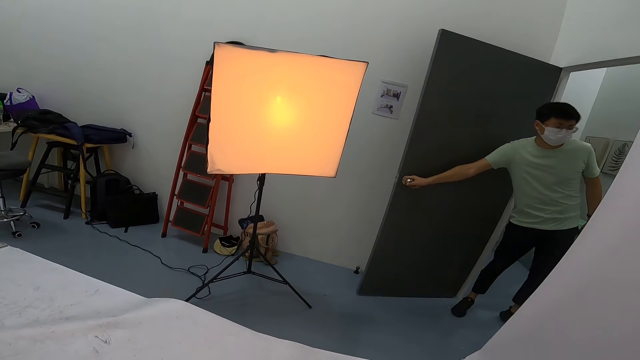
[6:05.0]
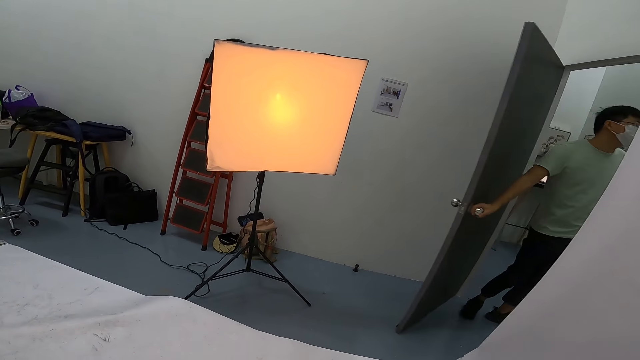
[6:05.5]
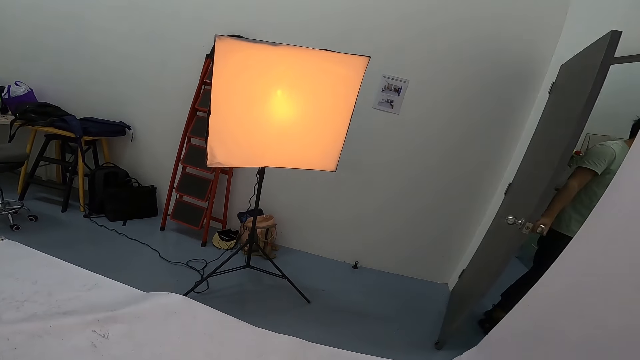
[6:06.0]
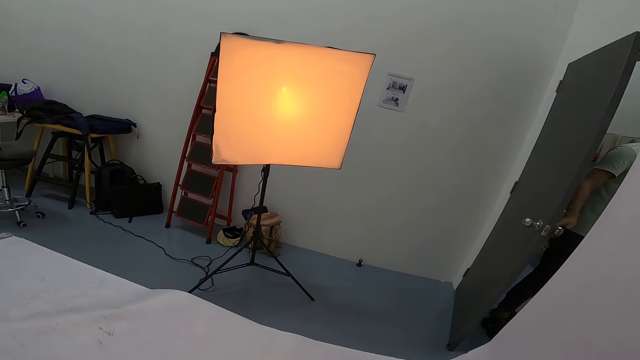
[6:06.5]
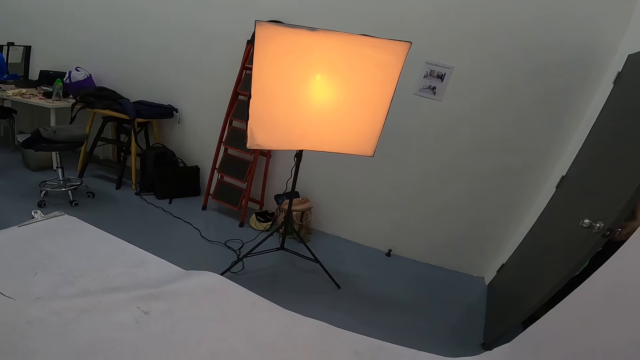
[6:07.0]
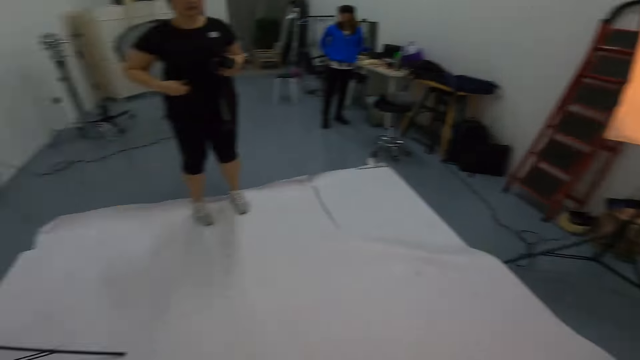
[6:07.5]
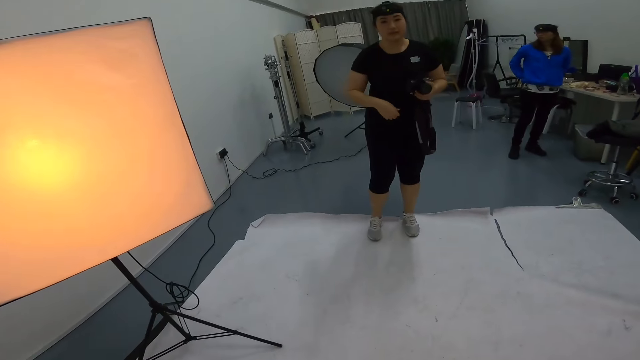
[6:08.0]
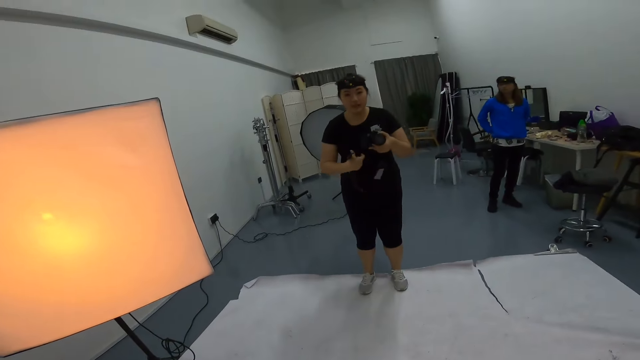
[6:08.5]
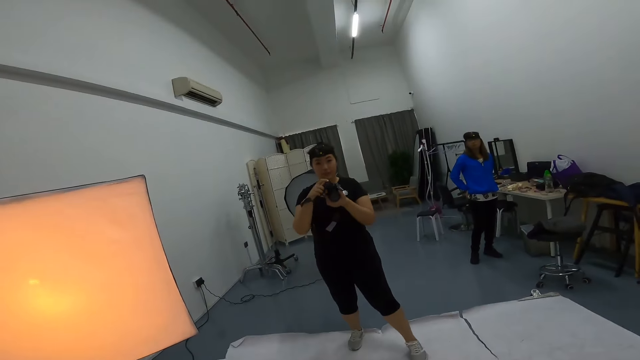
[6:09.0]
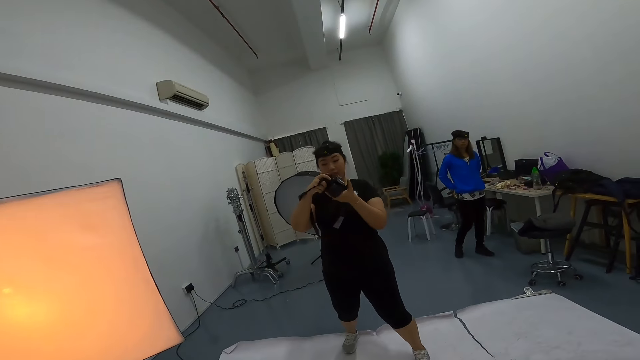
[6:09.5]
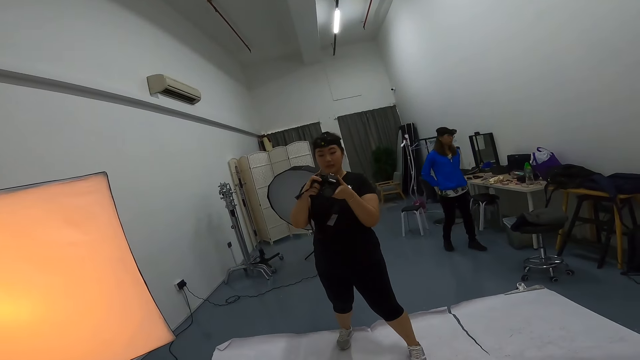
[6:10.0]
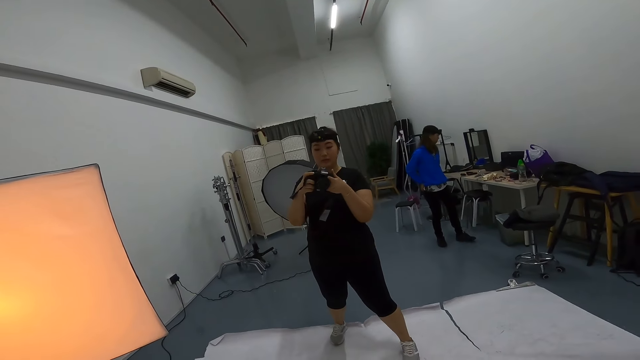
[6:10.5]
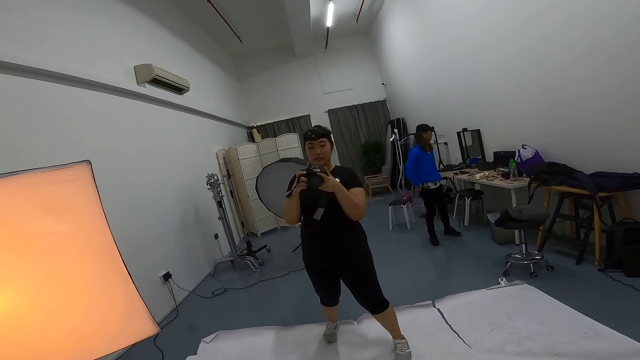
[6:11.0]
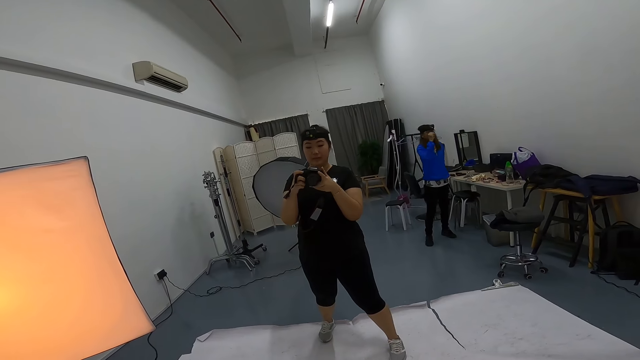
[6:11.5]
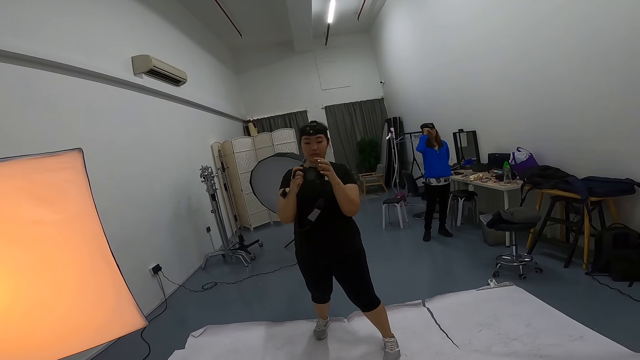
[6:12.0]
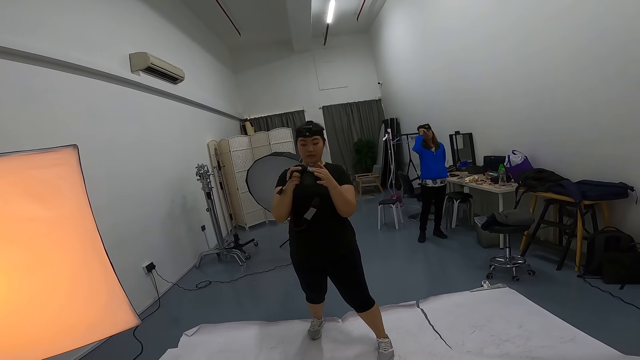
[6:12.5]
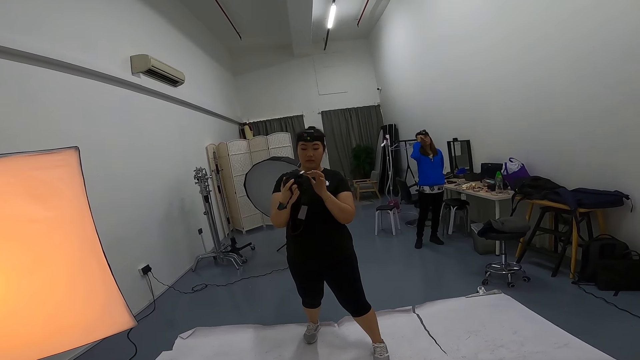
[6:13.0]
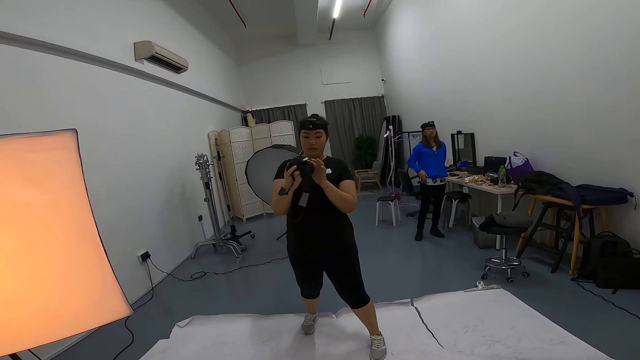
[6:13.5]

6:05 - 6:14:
Someone closes the door. The woman adjusts her camera as she converses with the camera wearer.

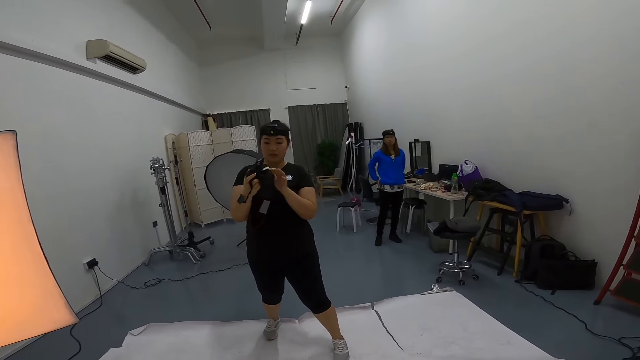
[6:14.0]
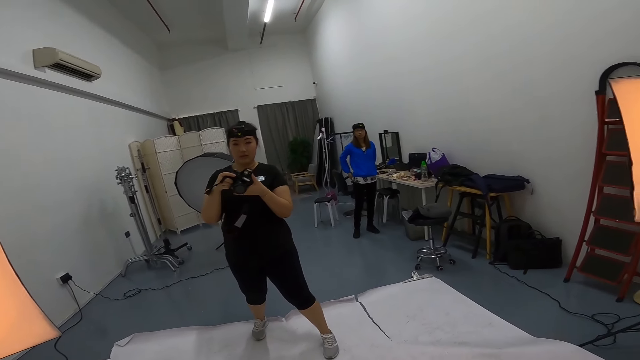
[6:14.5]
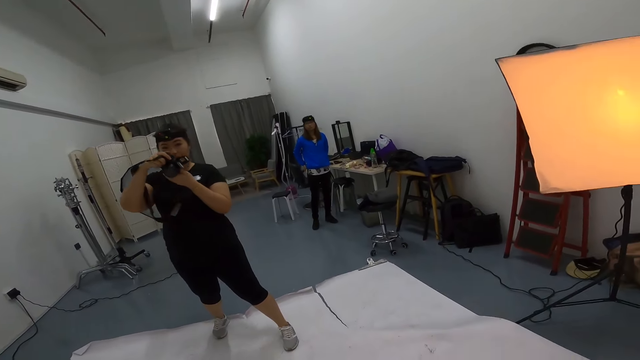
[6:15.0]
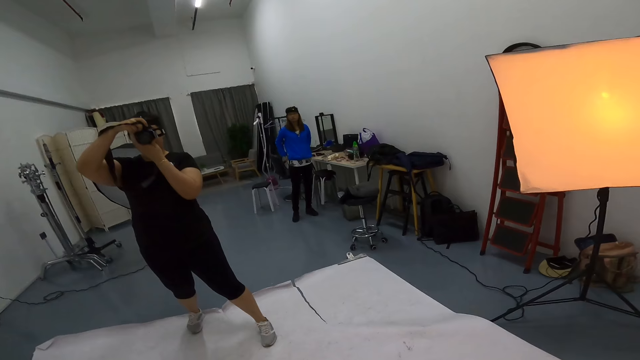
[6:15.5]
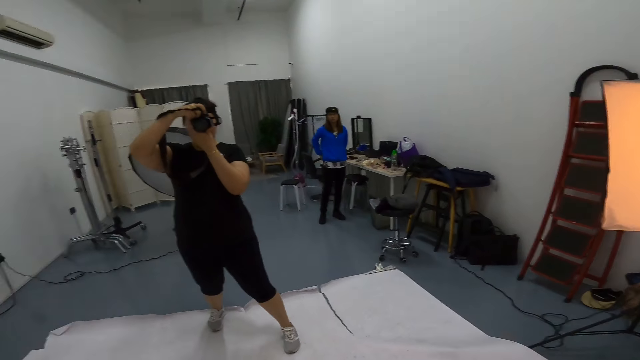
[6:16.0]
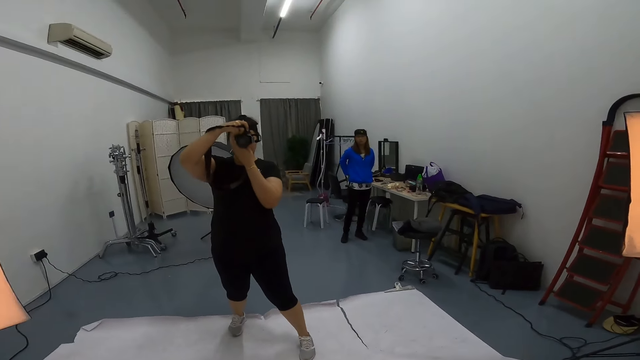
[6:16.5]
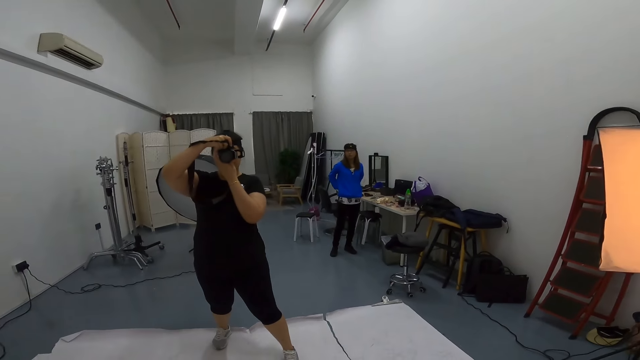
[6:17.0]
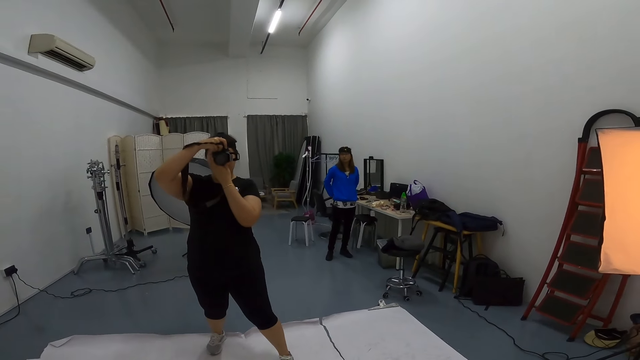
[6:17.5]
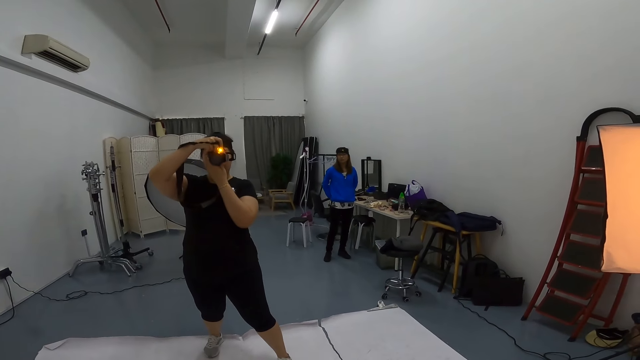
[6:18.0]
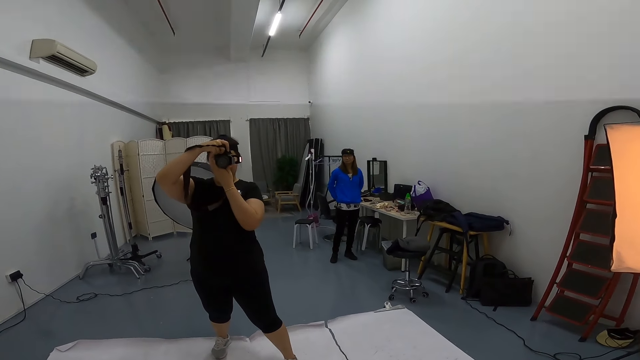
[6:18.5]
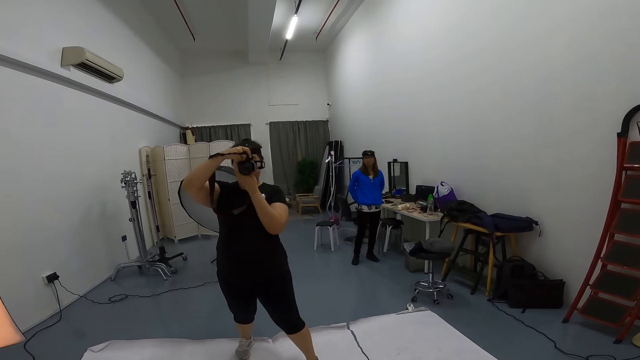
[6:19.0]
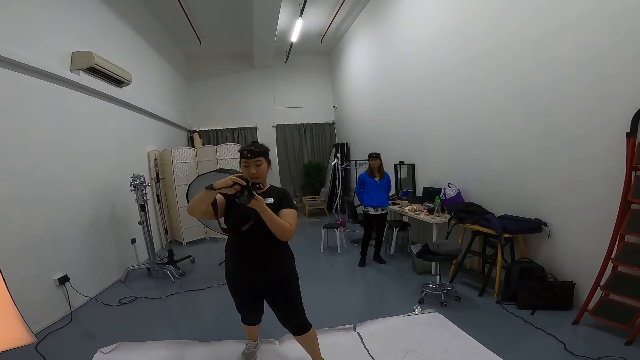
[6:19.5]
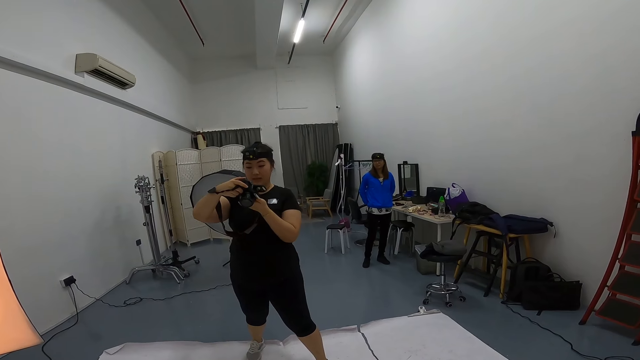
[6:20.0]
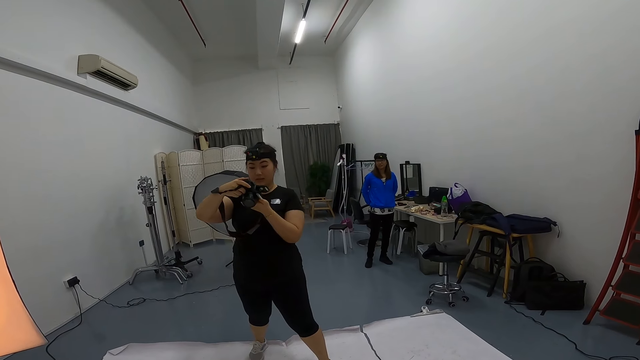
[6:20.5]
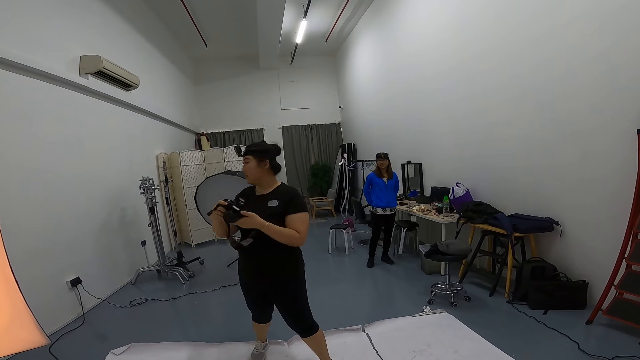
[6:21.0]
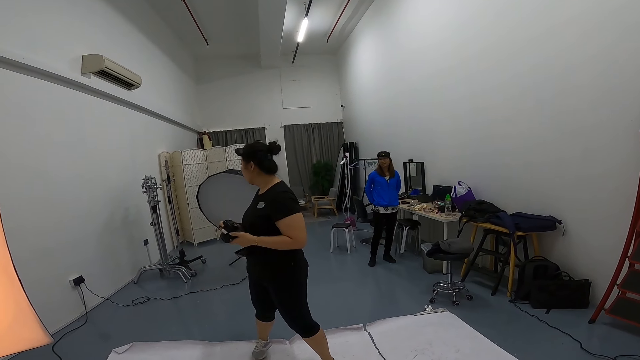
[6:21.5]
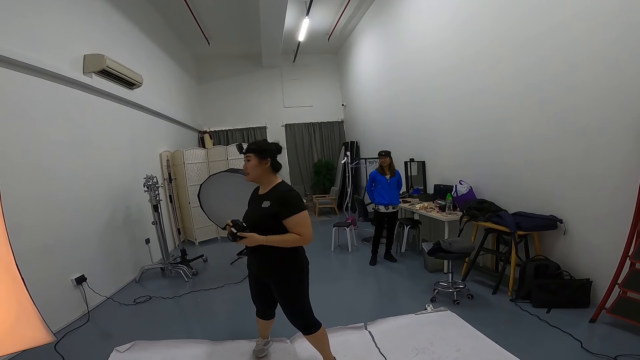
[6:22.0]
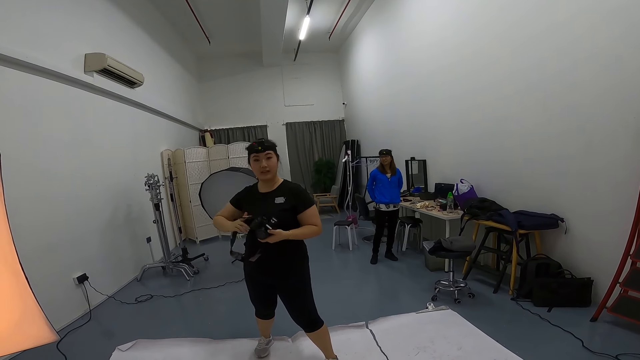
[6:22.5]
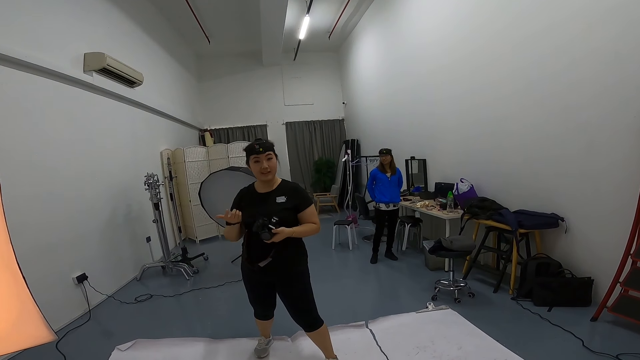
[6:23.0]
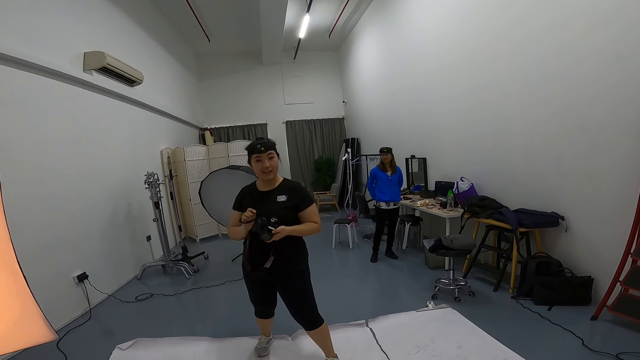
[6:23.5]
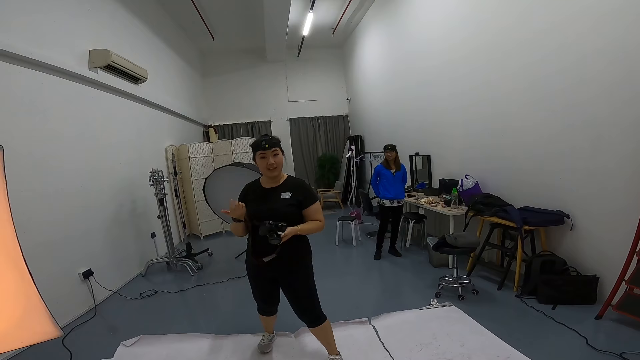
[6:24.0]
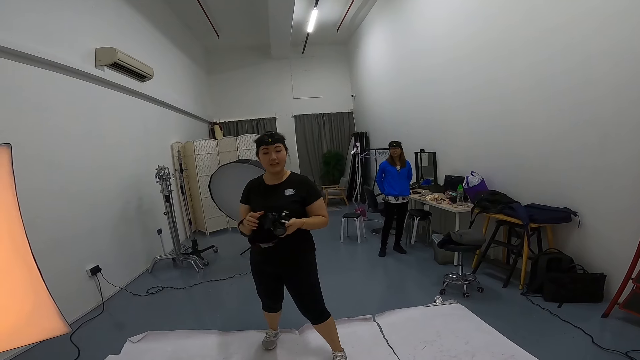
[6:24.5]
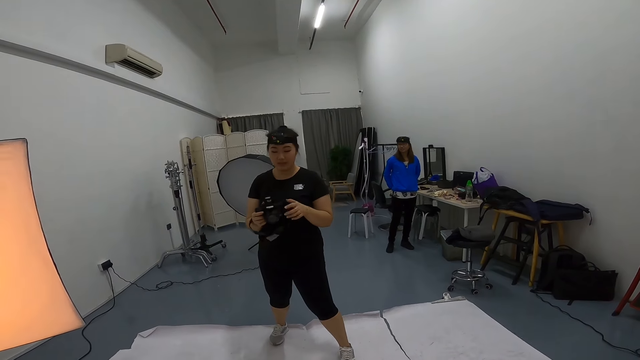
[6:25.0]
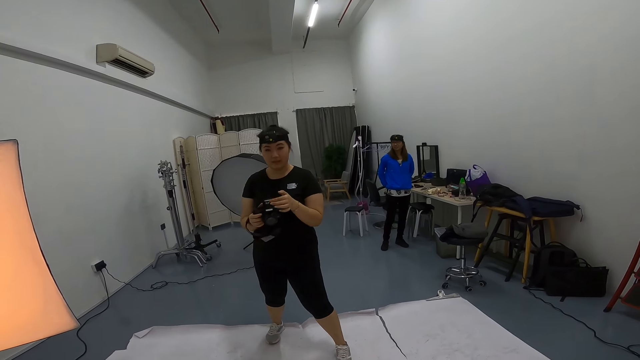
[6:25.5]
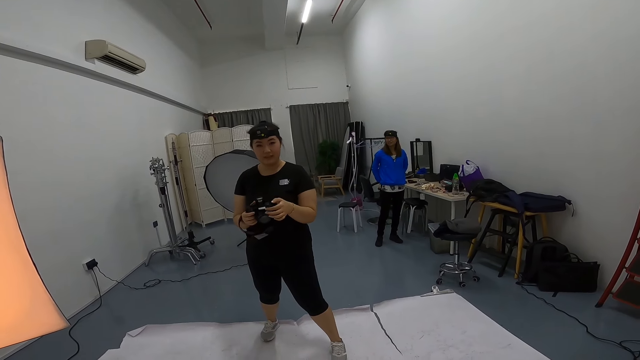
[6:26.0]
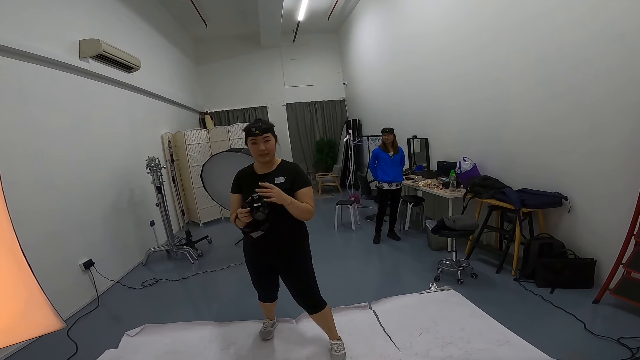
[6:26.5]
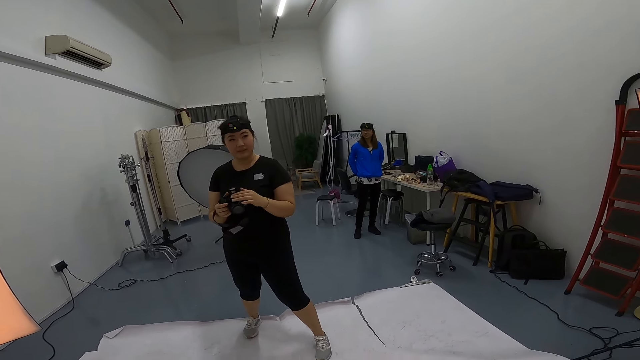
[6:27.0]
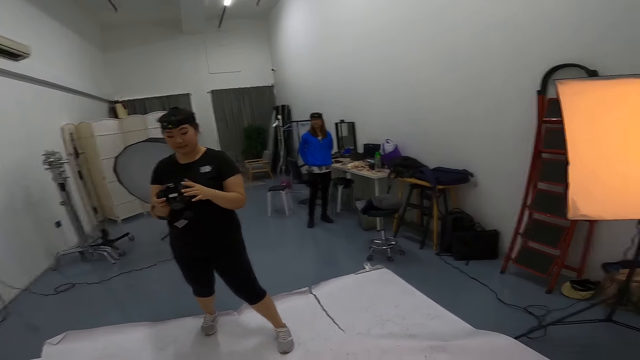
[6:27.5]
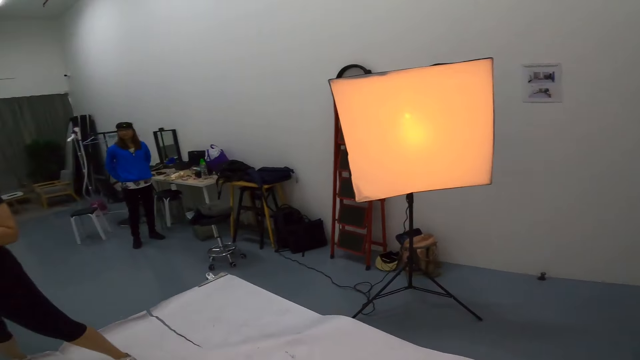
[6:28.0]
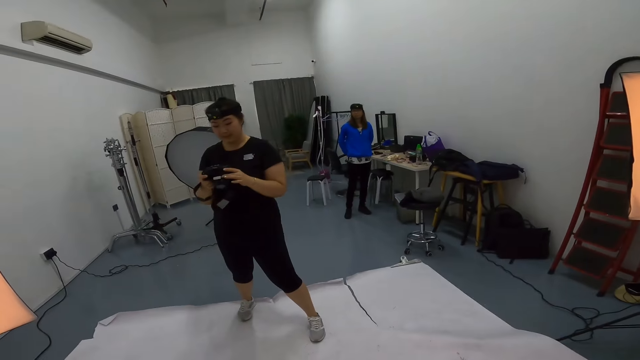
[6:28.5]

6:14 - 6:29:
The woman takes a photo of the camera wearer. She checks her camera as she converses with the camera wearer. She looks back. She talks to the camera wearer.
